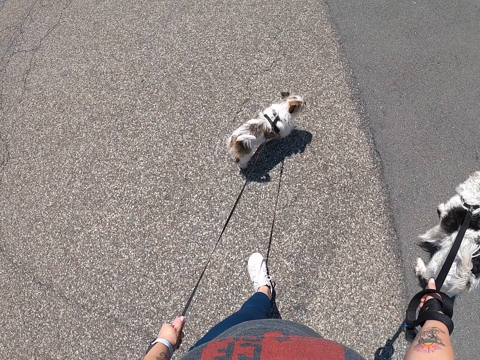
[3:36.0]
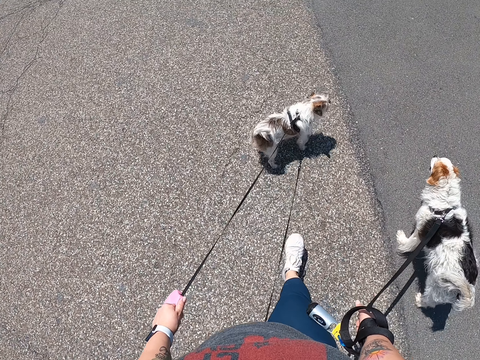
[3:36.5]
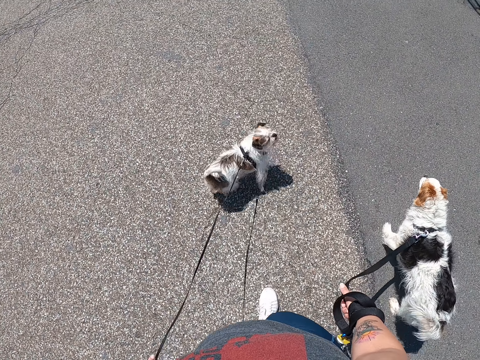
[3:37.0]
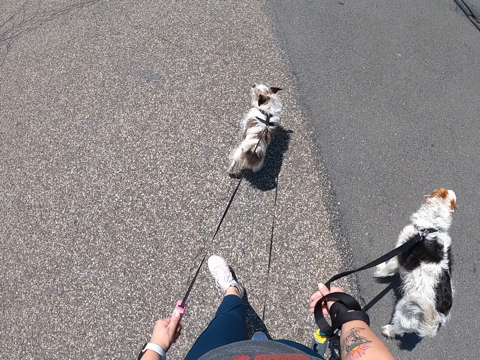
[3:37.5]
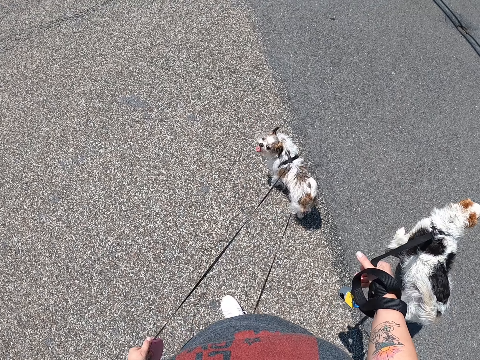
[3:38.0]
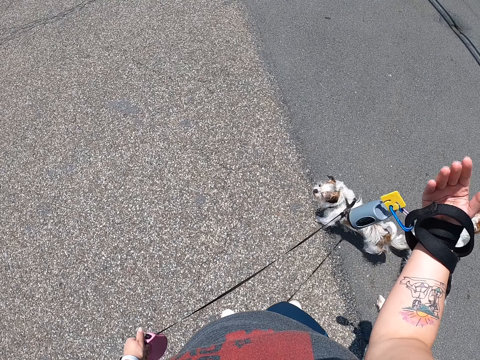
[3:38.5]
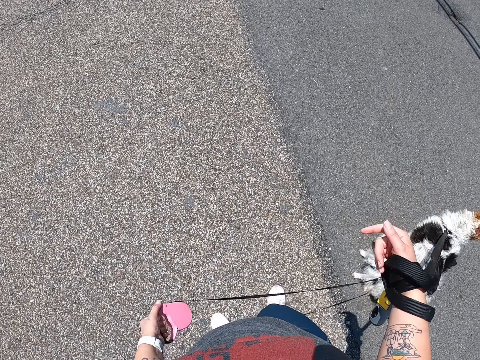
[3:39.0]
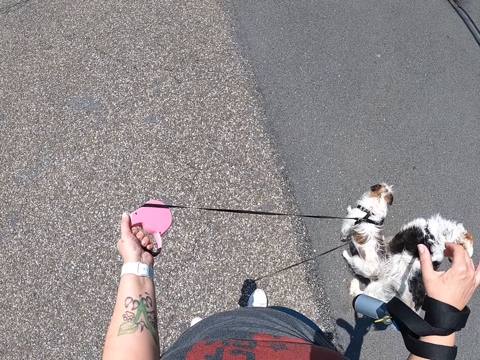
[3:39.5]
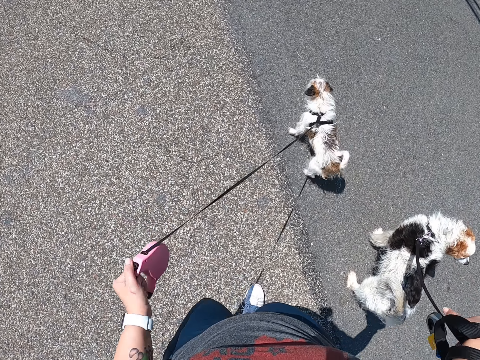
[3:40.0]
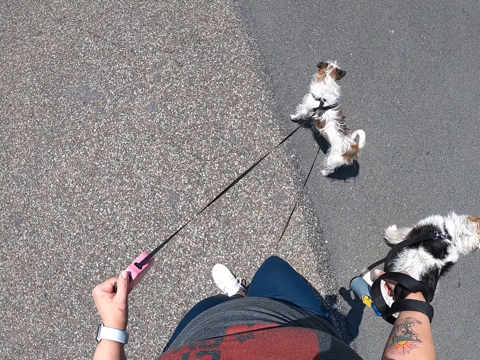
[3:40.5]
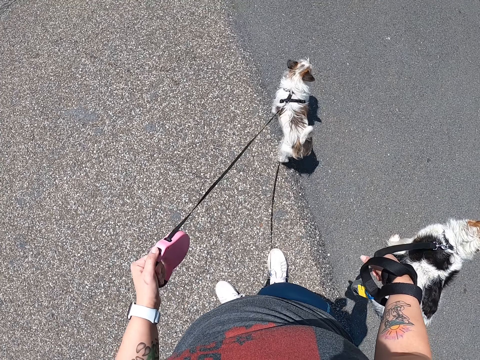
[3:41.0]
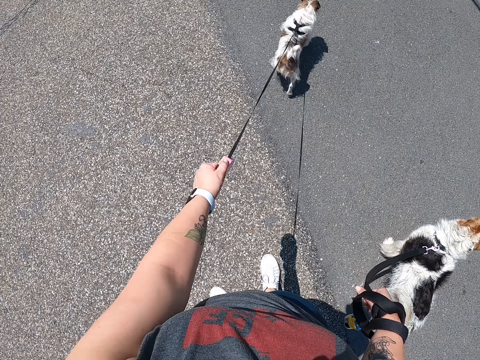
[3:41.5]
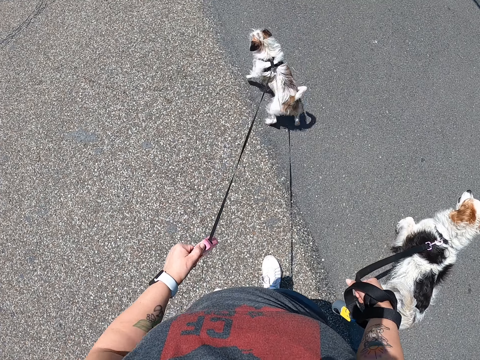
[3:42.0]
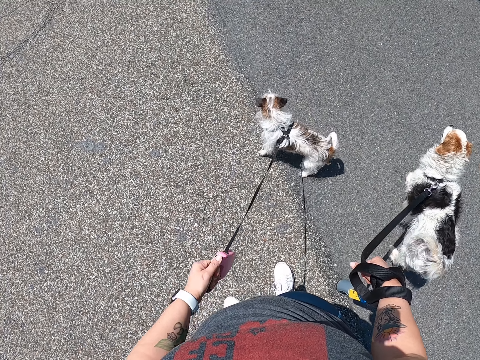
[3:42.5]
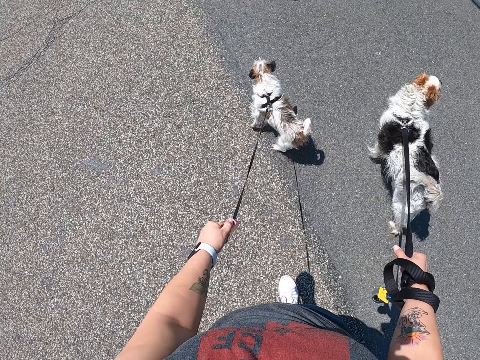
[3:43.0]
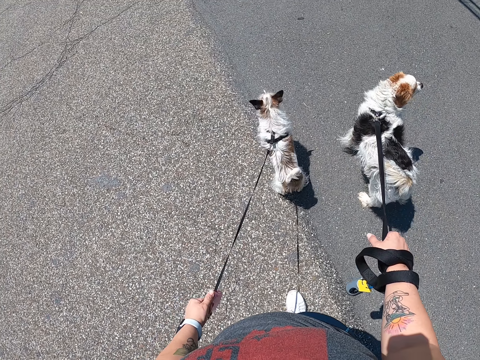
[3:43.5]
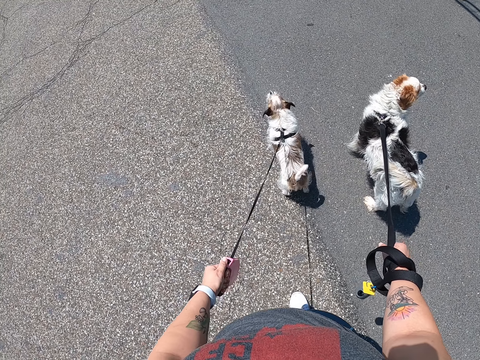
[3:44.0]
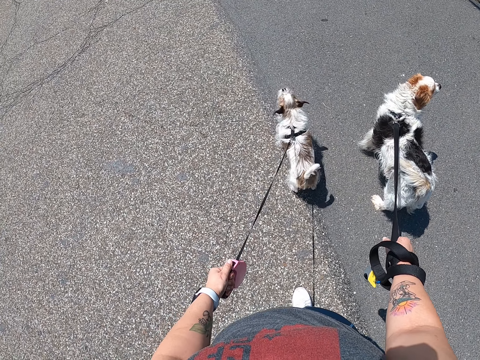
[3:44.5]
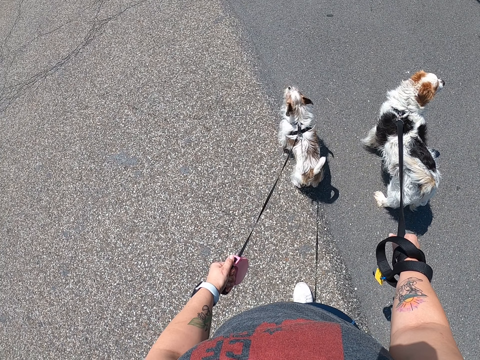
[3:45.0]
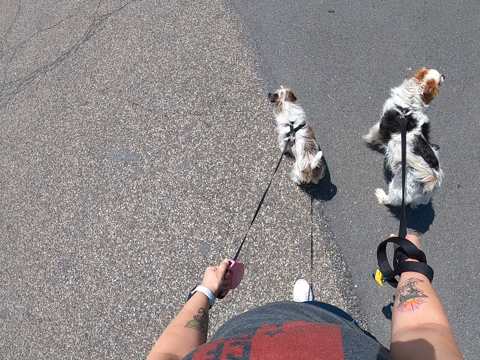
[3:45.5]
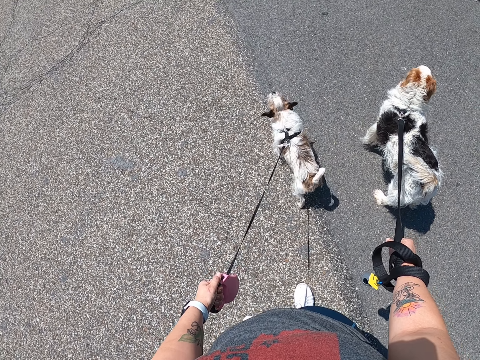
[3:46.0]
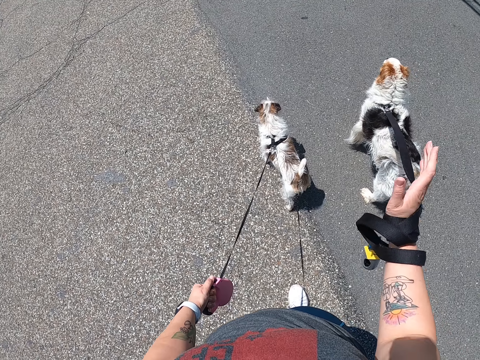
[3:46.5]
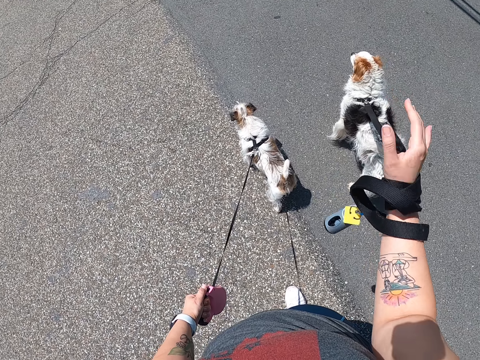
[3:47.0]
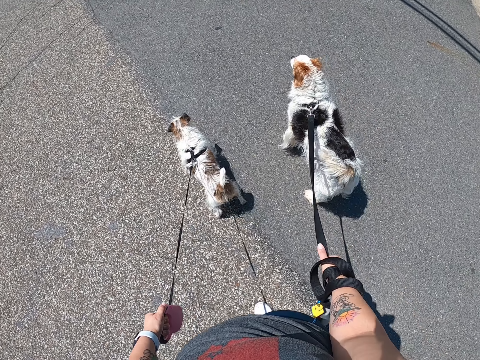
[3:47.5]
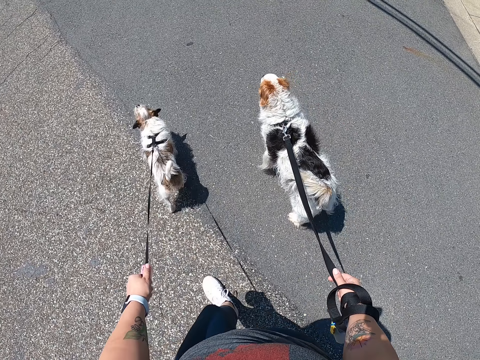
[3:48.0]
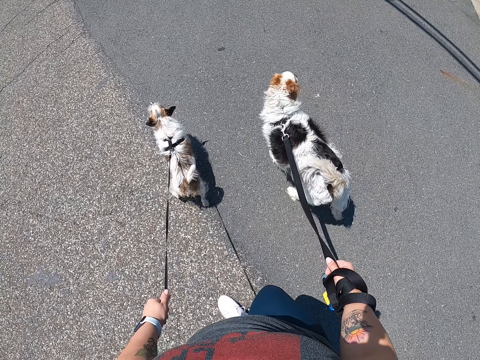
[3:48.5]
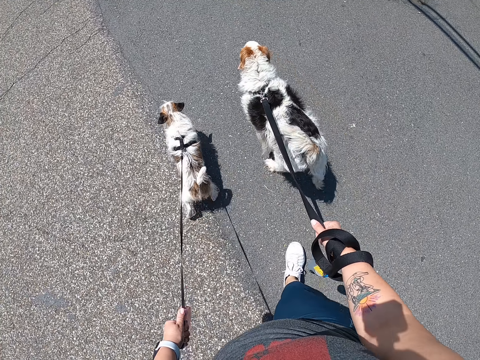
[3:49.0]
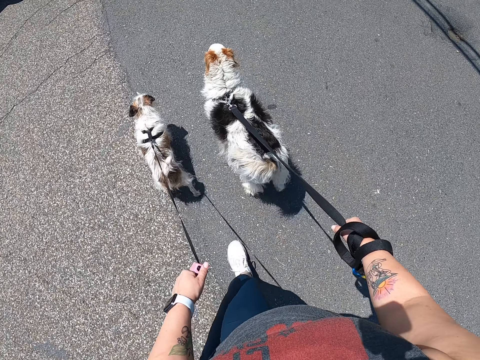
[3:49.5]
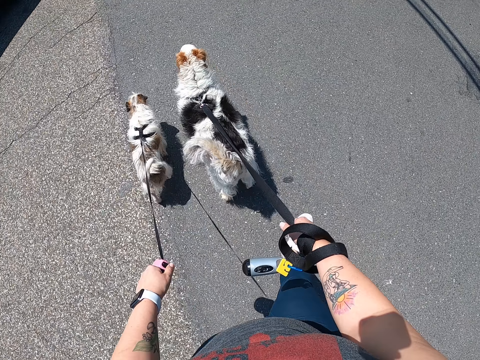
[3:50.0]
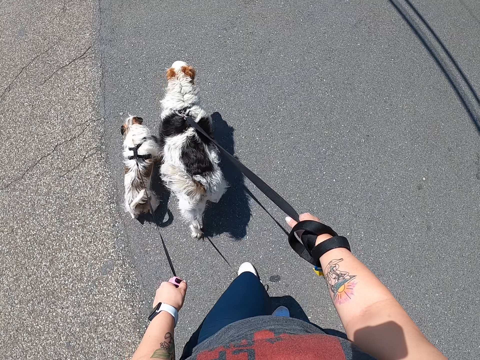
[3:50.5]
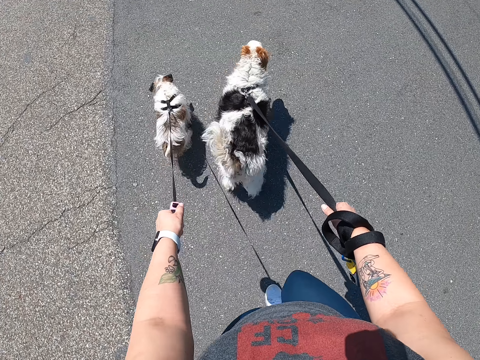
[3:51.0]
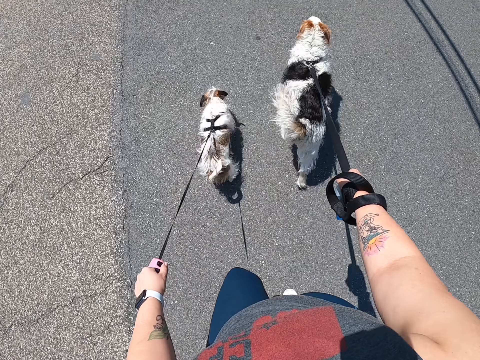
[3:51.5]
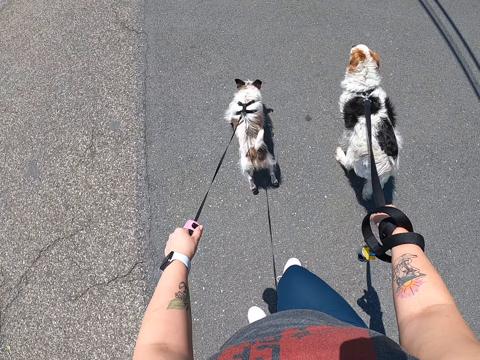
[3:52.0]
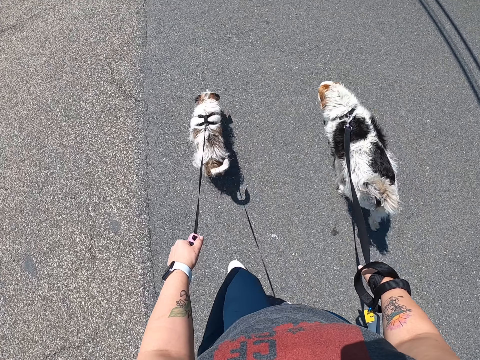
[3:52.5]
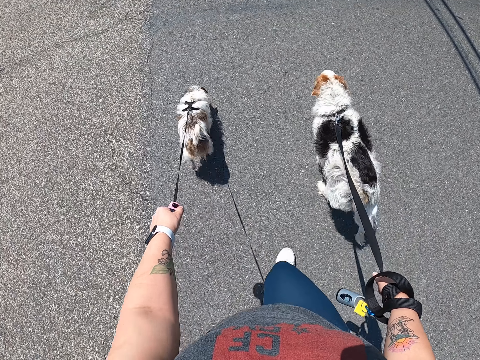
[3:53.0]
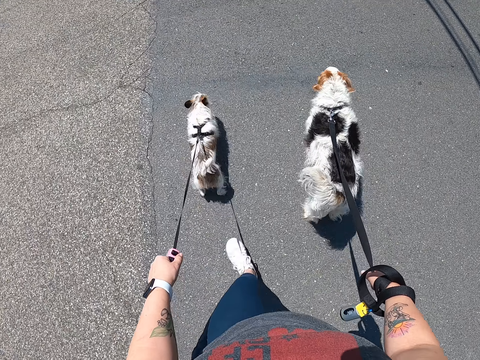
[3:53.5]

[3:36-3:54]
The camera wearer stops on the road with the dogs. She gestures with her hand. She grabs the dog leash. She pulls the dog back. She gestures with her hand and grabs the dog leash. She walks on the road with her dogs.

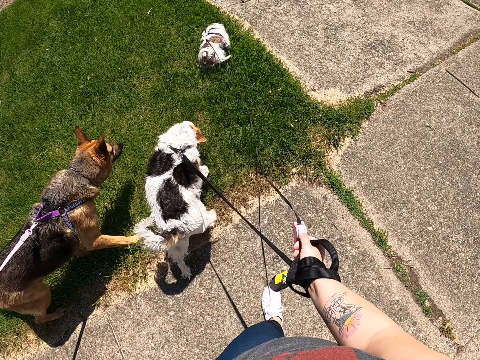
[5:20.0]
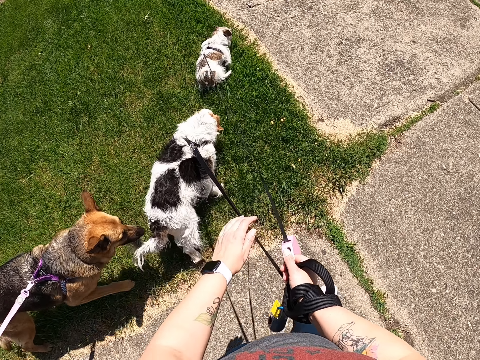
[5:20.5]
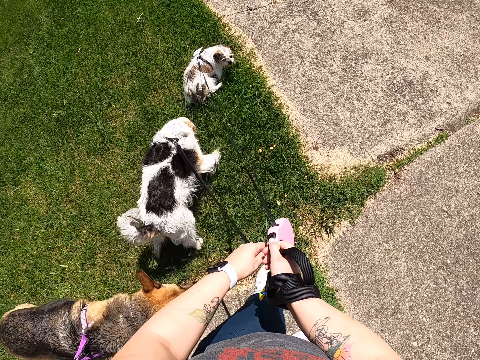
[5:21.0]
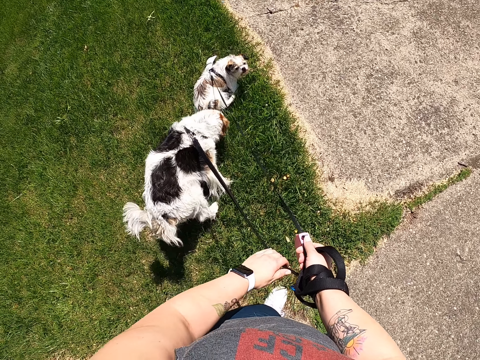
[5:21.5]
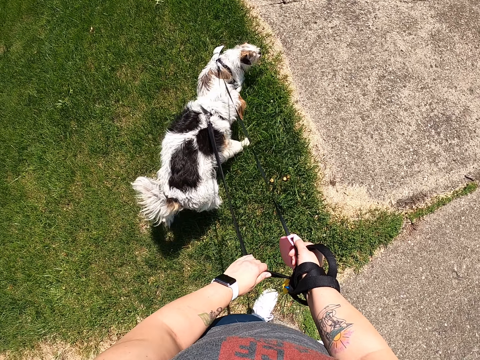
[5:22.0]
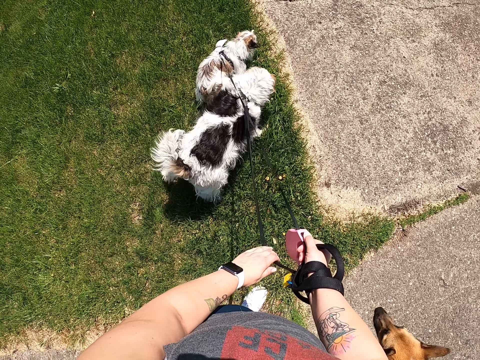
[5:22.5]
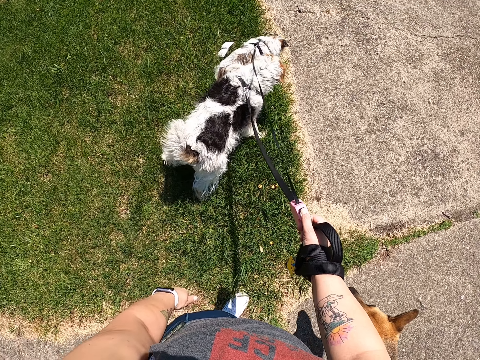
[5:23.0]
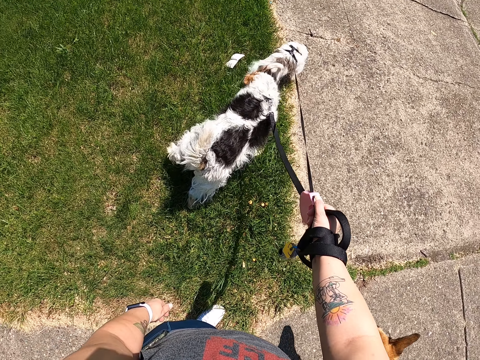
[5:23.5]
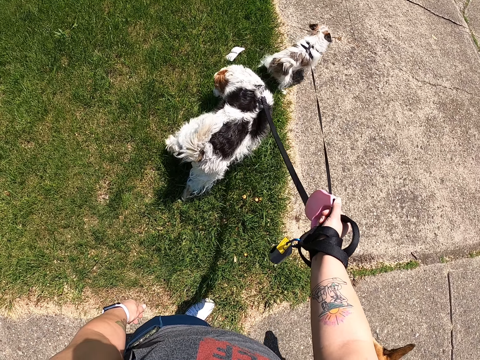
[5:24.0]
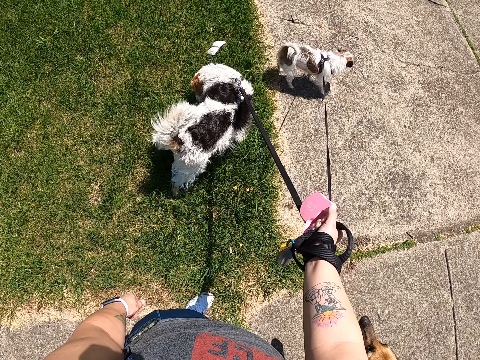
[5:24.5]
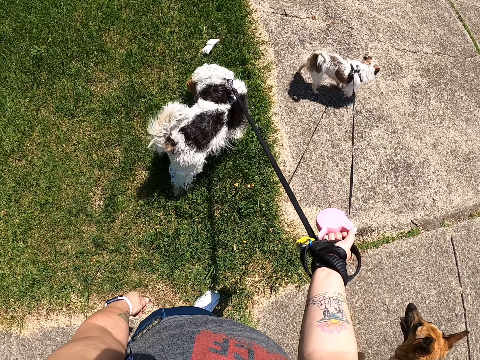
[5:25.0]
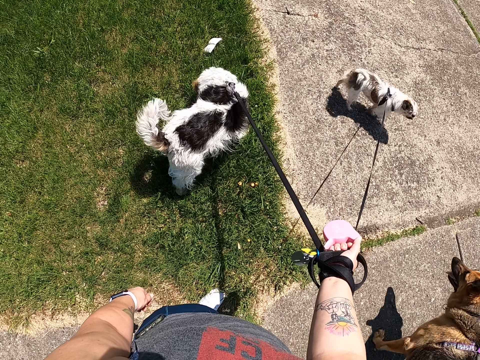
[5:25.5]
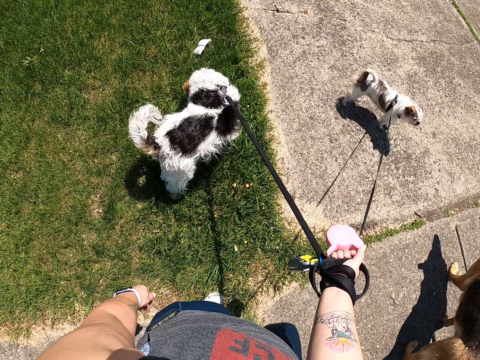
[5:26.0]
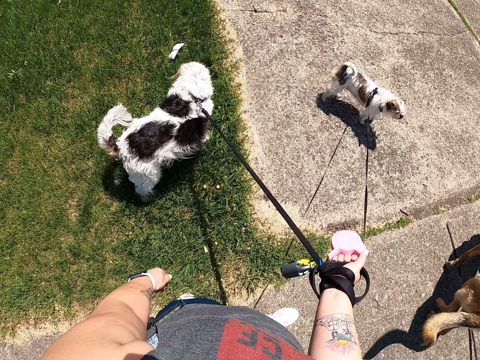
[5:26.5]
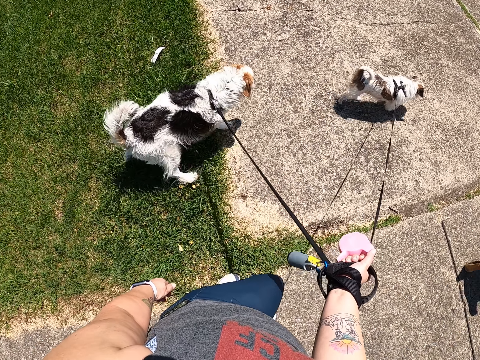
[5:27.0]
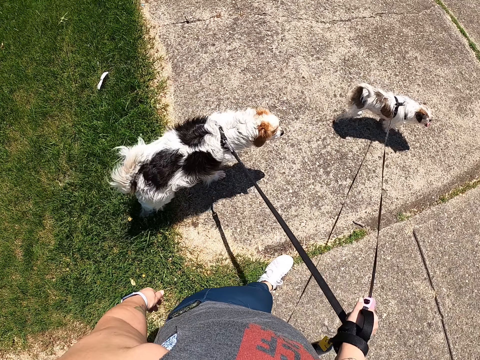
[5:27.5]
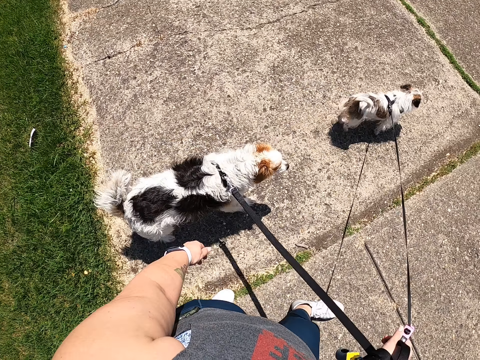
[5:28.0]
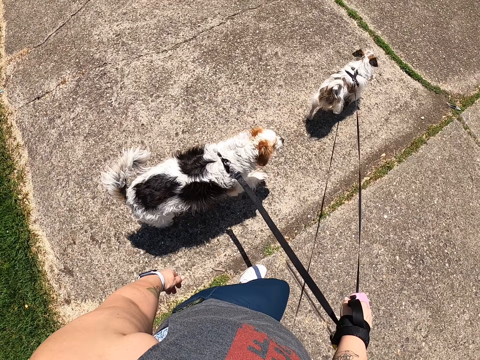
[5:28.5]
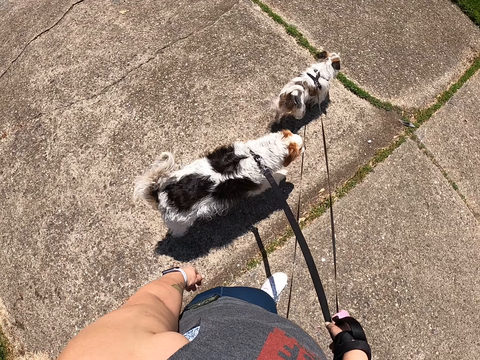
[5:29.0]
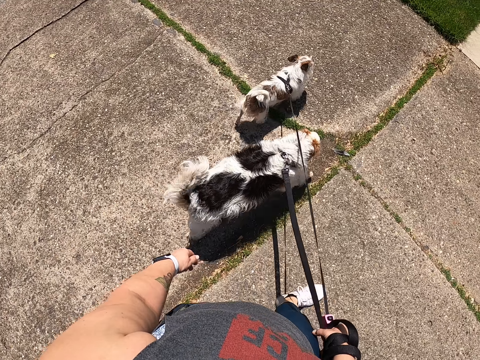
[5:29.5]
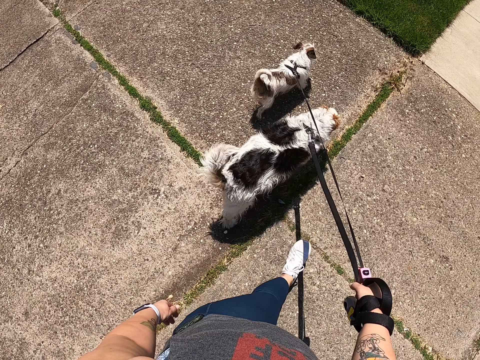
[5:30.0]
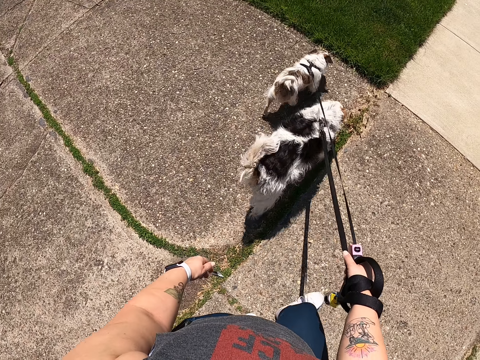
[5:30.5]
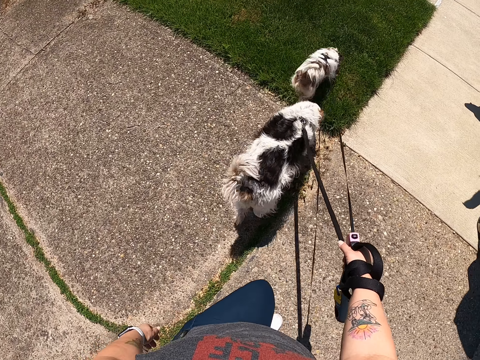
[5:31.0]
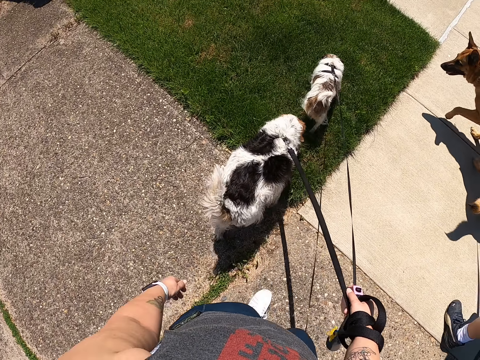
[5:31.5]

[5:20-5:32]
The camera wearer holds the rope with the left hand. She places her left hand on the dog leash. She stands by a lawn. She removes her left hand from the dog leash. She continues walking the dogs with the dog leashes.
